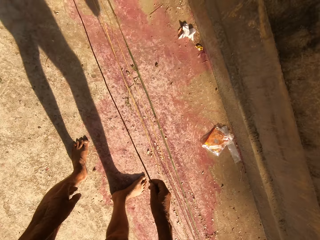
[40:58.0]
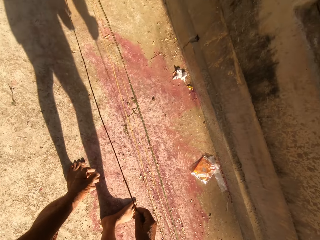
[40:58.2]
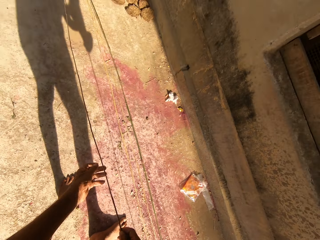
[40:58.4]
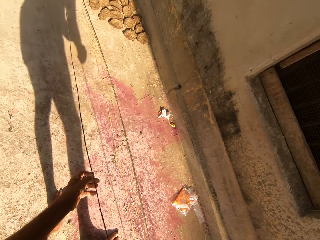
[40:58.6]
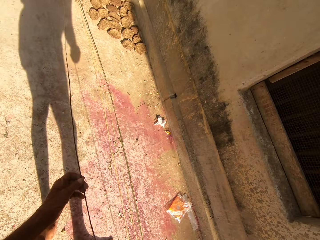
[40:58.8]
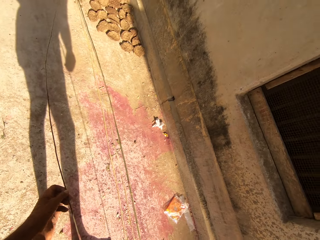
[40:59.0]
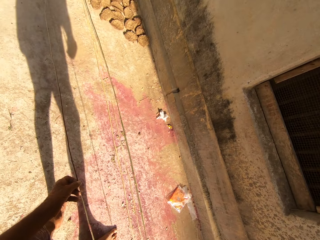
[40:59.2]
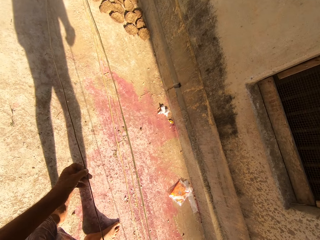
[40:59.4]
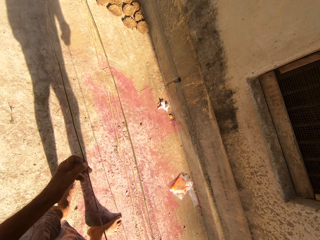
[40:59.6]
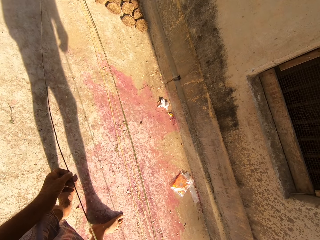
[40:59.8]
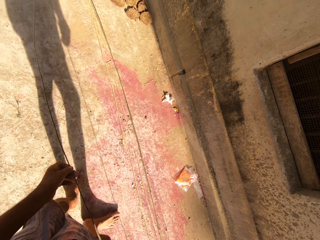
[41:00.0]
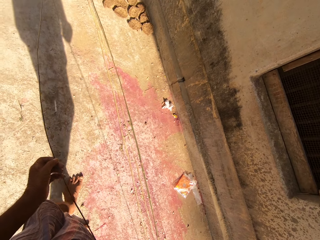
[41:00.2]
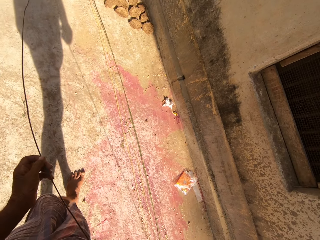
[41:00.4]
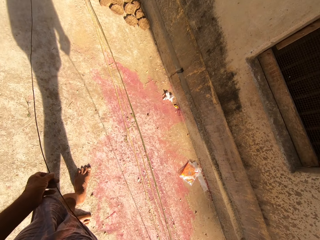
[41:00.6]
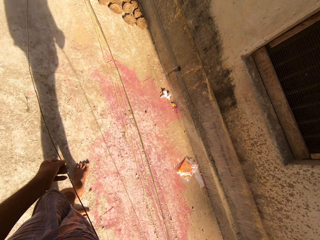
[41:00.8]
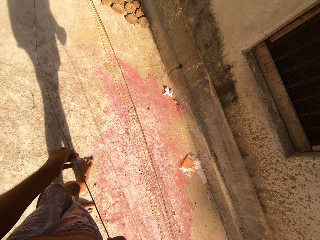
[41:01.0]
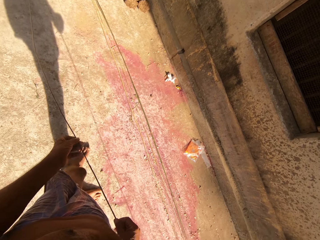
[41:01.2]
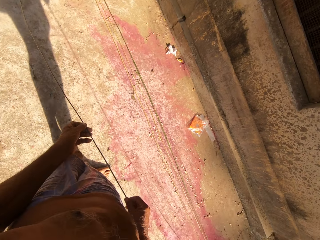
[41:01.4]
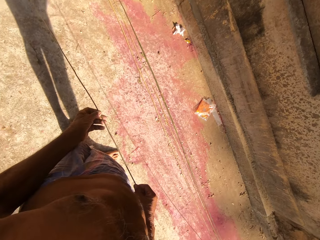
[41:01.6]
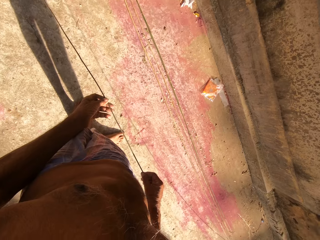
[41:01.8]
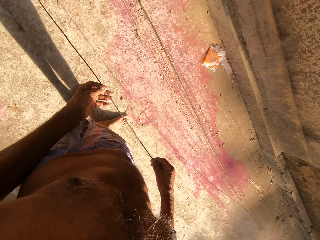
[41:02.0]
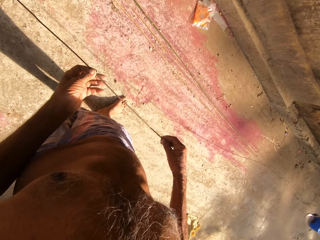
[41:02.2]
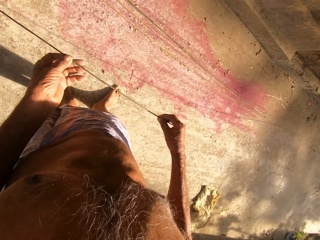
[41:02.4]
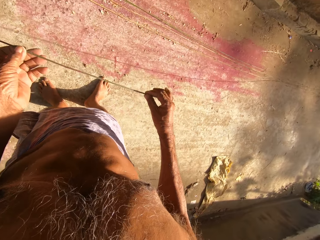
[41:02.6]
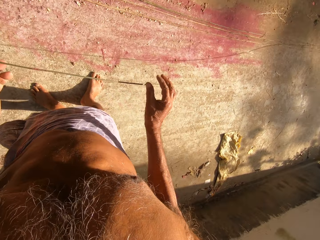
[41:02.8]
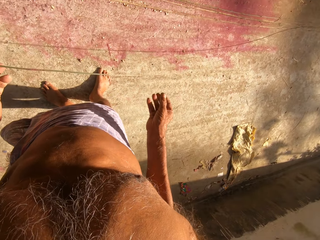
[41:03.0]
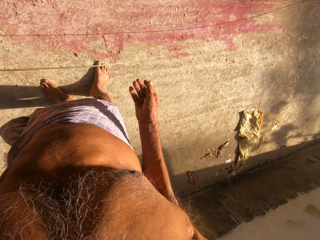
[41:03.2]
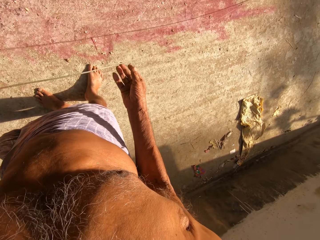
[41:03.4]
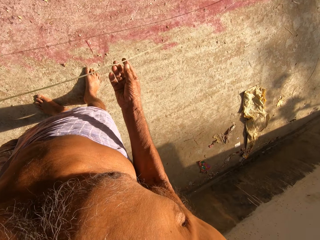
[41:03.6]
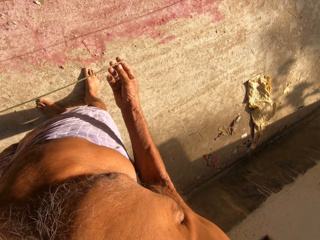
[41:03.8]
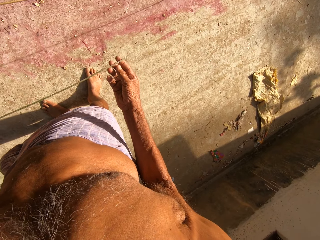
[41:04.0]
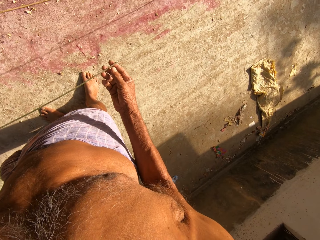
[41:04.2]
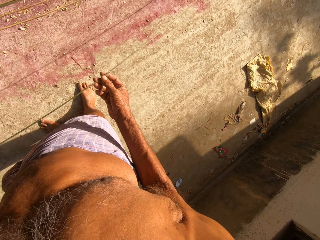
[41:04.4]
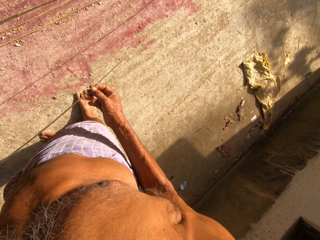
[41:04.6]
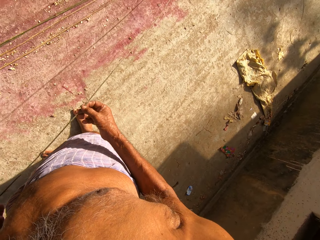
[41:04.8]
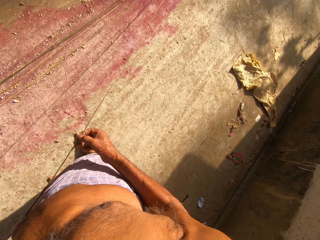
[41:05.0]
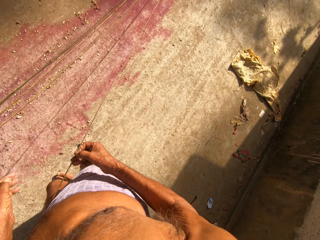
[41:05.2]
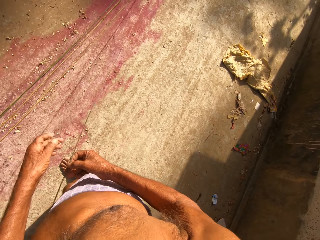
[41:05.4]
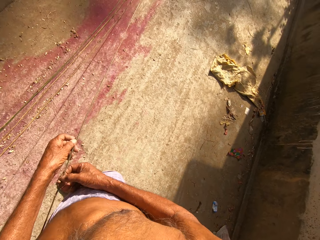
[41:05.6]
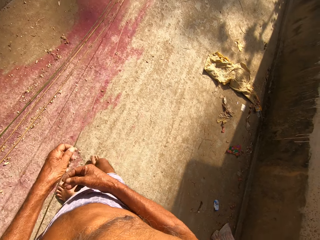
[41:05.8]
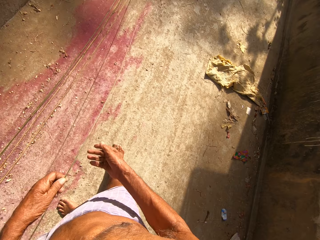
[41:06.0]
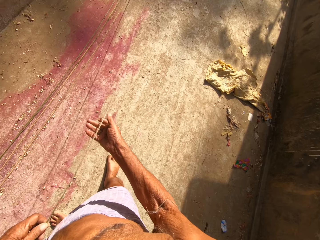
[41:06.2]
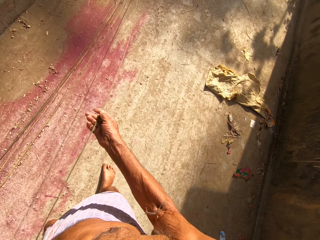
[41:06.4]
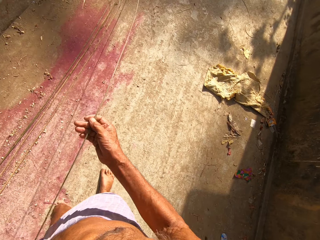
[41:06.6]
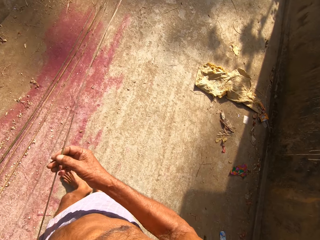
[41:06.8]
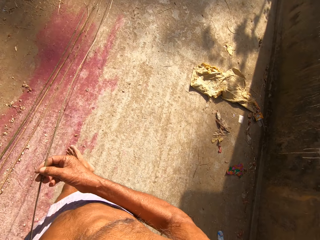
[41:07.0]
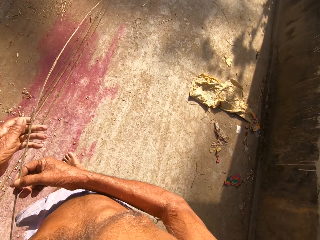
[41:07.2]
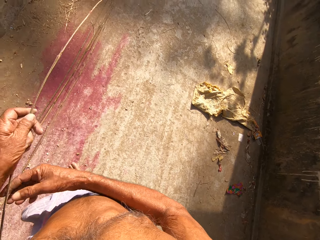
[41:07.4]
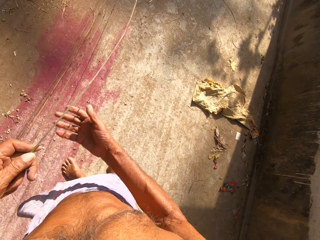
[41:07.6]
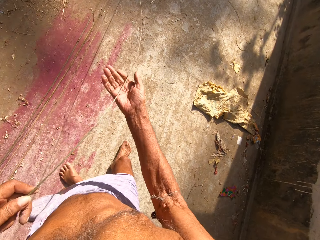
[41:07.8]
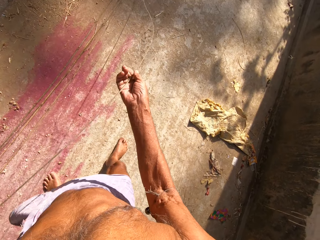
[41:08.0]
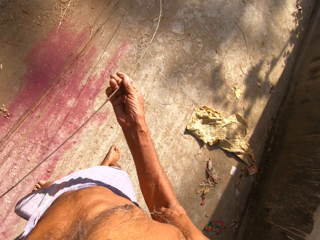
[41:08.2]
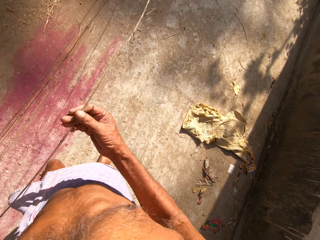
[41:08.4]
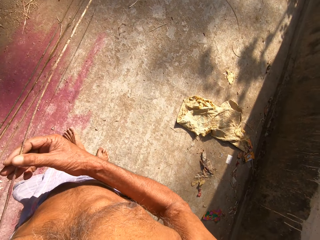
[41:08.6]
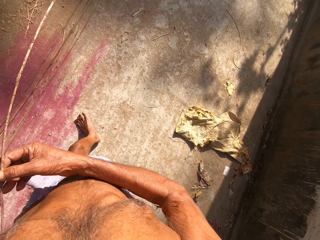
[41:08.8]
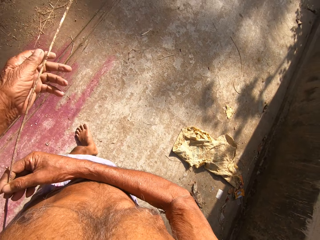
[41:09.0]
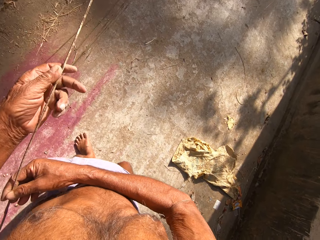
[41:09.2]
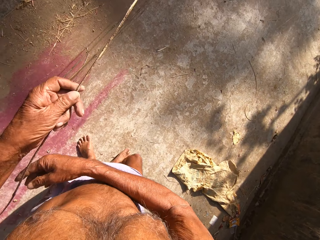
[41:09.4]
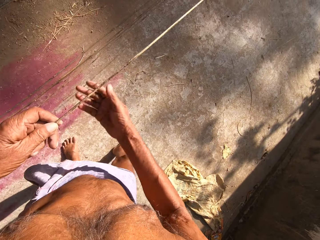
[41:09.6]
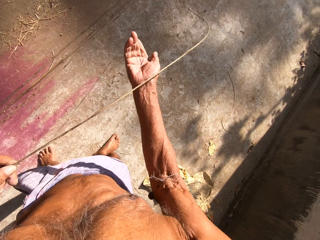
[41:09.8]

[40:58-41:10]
The camera wearer traces the bamboo strip to its edge with his hands. He pulls the woven stick. He looks at the woven stick. He walks around.

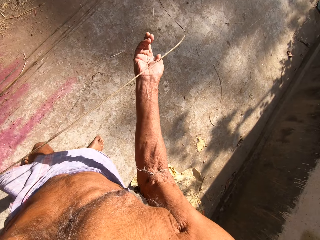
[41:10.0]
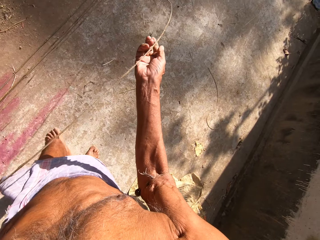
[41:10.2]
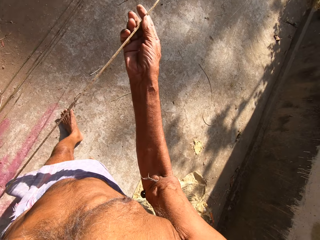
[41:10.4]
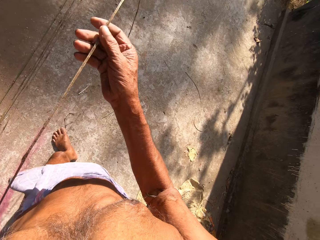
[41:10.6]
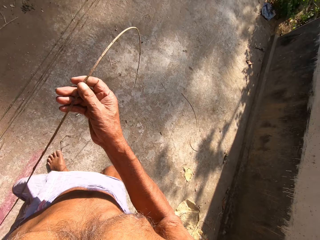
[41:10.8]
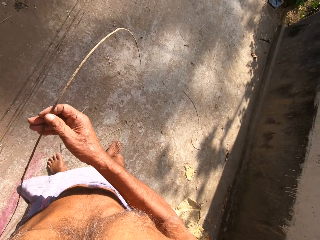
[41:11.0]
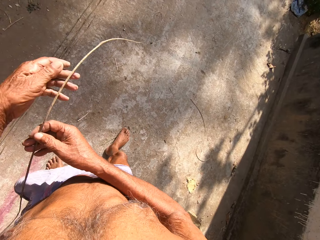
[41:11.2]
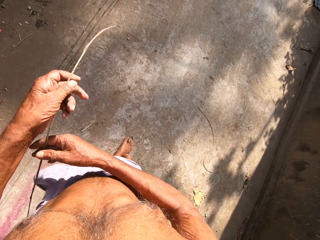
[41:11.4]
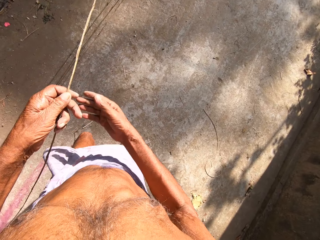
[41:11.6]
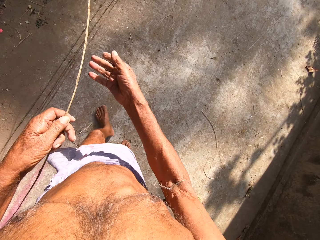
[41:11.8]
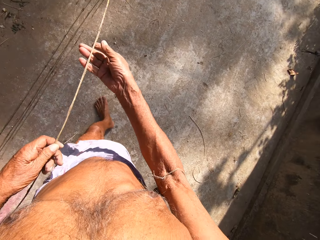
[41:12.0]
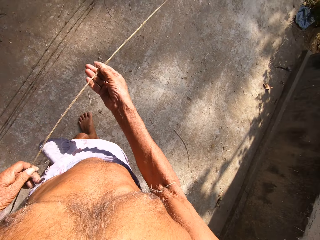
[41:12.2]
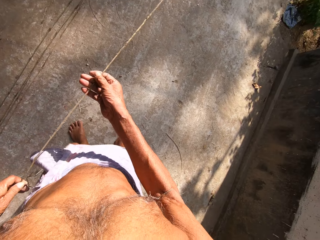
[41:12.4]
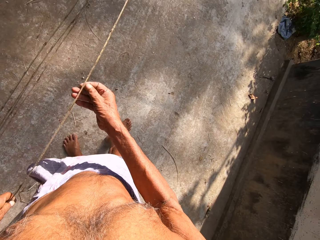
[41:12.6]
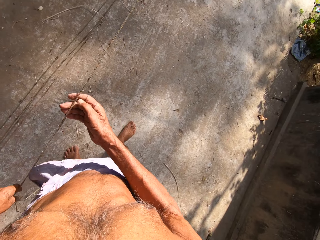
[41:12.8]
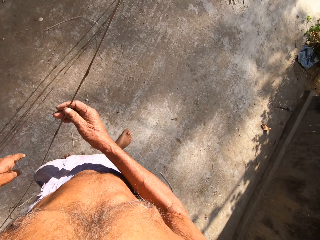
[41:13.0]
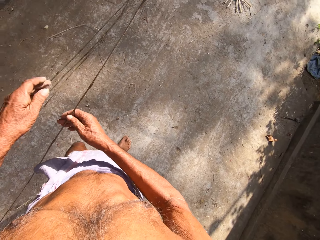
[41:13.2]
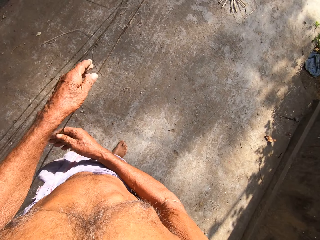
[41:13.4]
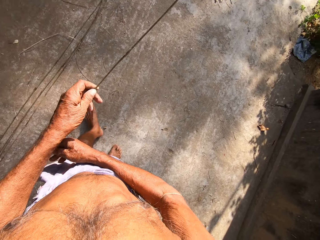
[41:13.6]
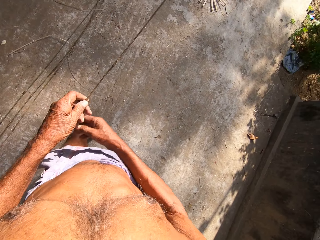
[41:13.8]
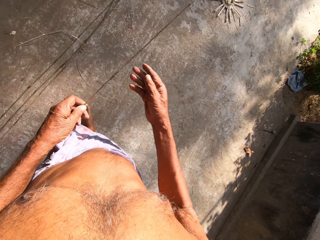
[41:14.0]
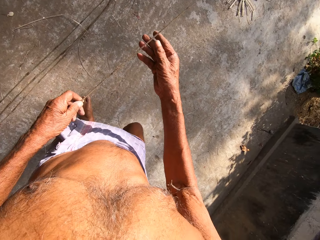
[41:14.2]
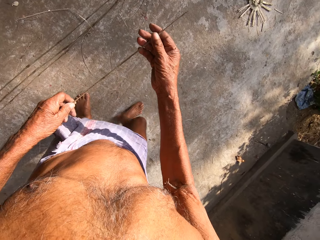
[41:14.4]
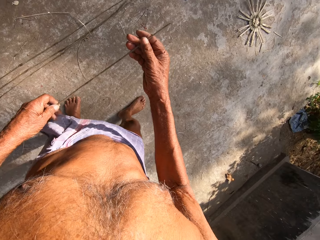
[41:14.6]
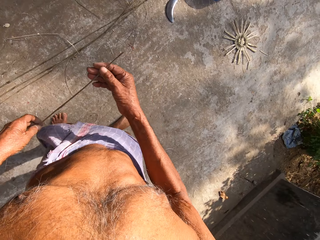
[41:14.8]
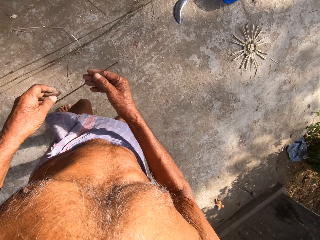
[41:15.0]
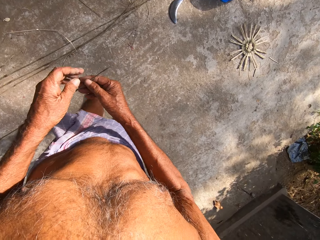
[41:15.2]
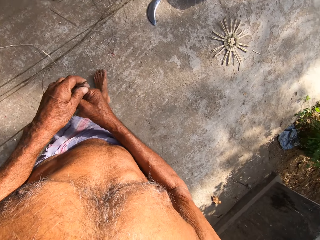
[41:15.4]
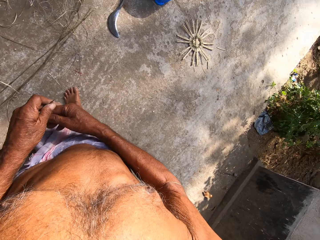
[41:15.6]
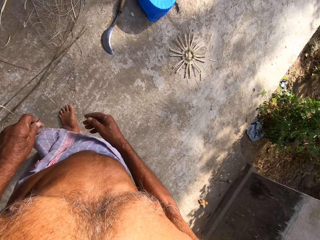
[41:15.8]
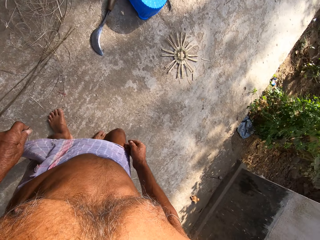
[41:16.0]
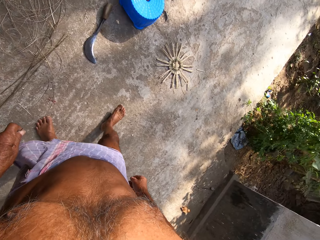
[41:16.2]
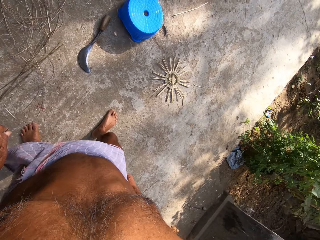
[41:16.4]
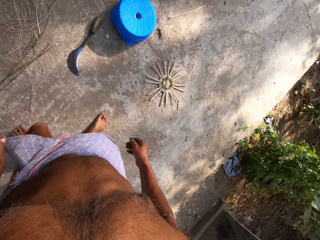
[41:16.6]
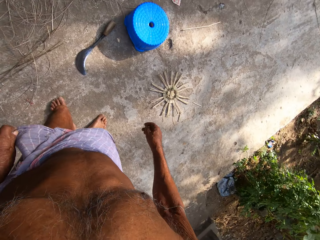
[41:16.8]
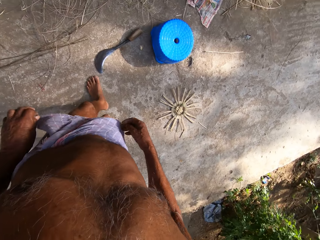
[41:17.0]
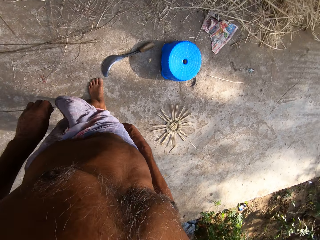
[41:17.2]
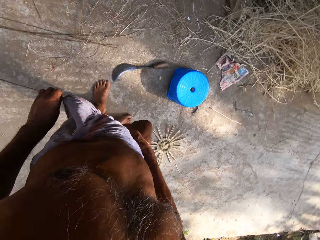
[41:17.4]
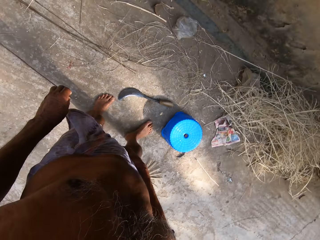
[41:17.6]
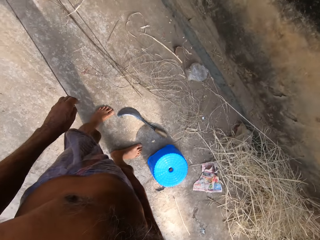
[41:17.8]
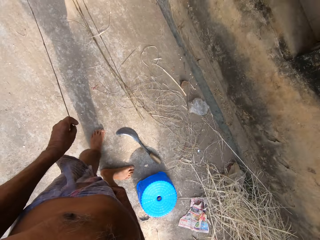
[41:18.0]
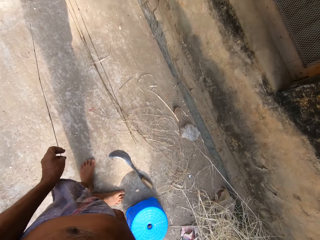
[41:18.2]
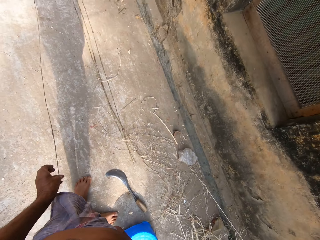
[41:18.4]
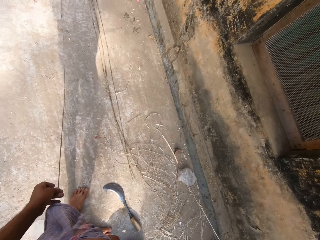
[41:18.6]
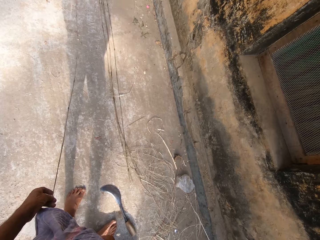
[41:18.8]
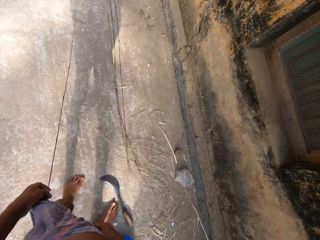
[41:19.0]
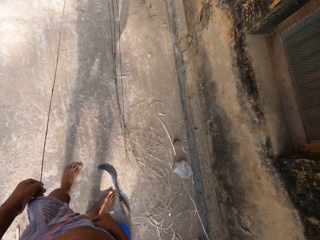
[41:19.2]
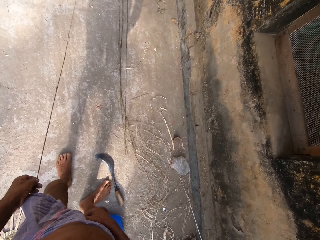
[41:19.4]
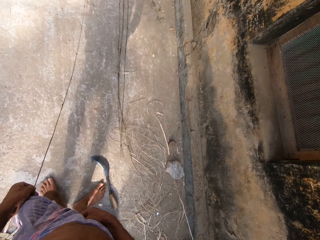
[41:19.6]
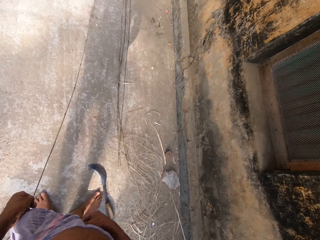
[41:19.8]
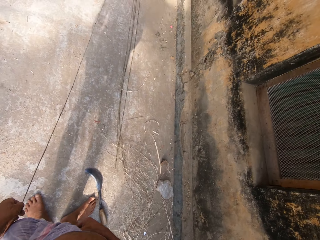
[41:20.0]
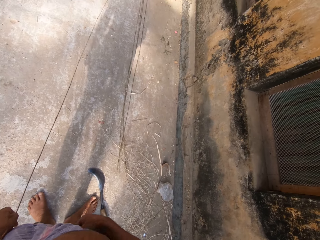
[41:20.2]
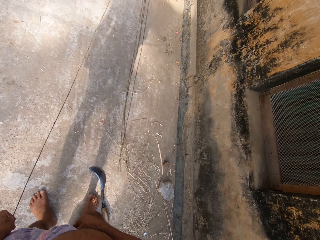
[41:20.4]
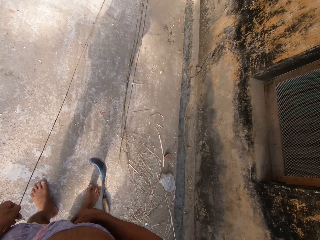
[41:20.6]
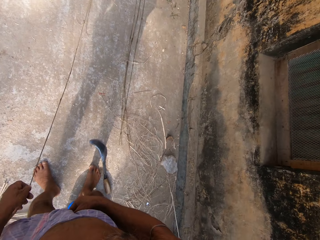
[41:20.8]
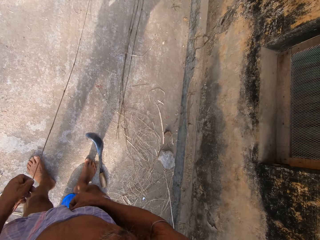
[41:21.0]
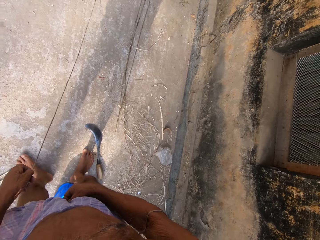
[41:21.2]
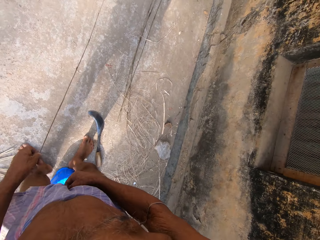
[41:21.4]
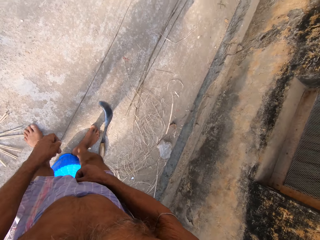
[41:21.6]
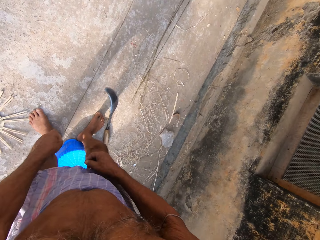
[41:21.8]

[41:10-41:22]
The camera wearer walks towards the stool. They look around.
